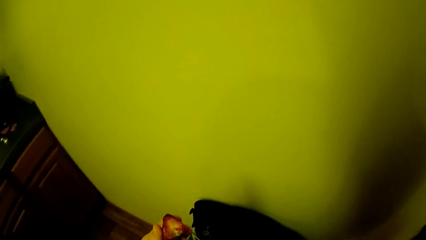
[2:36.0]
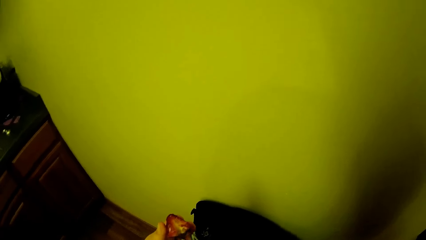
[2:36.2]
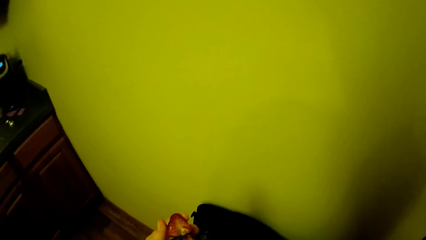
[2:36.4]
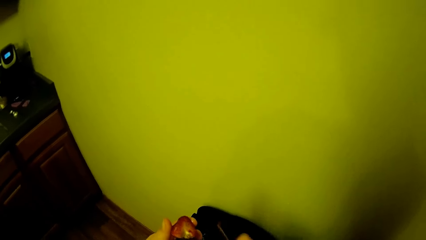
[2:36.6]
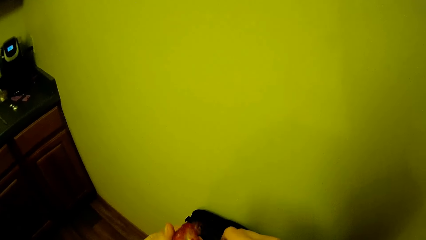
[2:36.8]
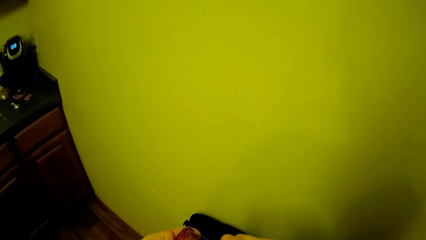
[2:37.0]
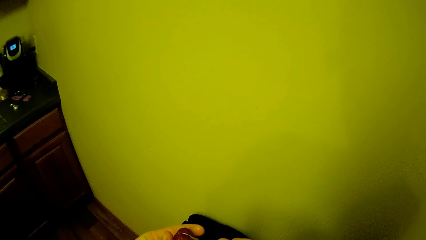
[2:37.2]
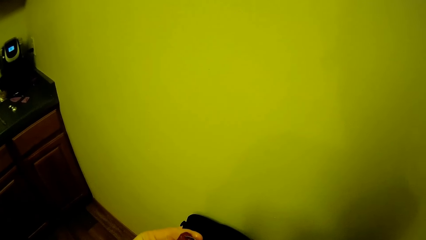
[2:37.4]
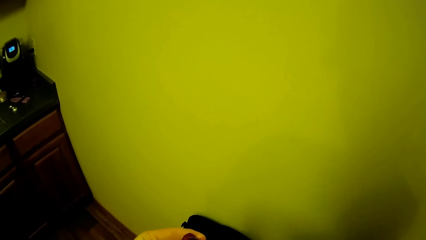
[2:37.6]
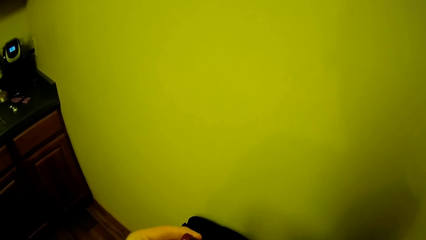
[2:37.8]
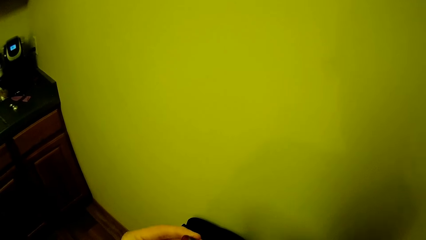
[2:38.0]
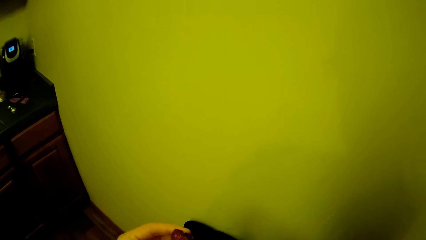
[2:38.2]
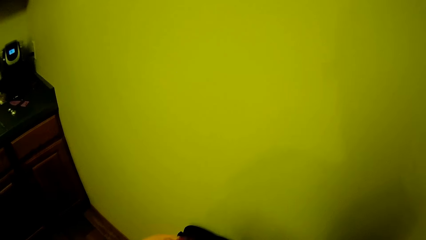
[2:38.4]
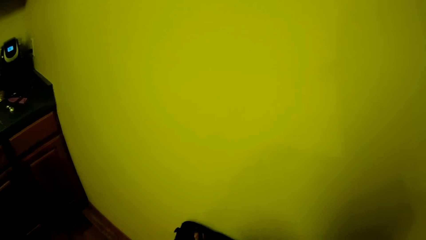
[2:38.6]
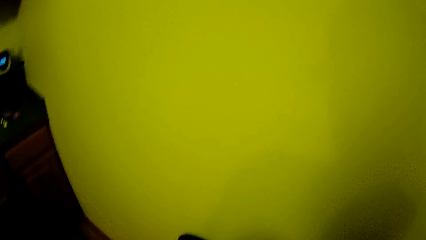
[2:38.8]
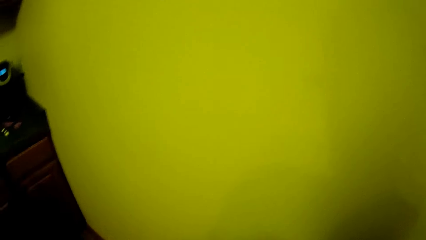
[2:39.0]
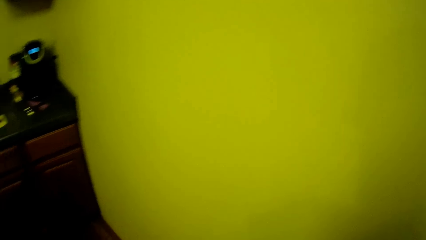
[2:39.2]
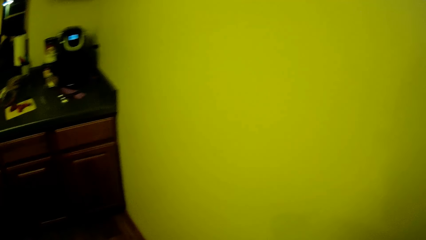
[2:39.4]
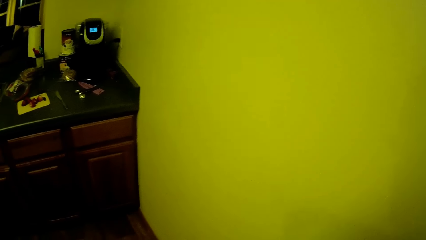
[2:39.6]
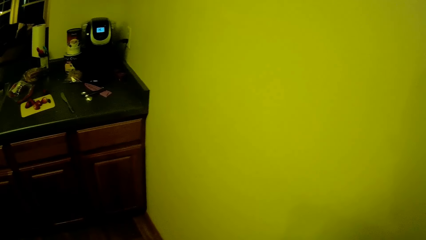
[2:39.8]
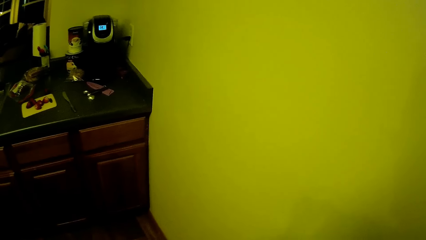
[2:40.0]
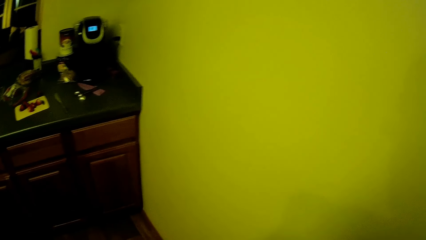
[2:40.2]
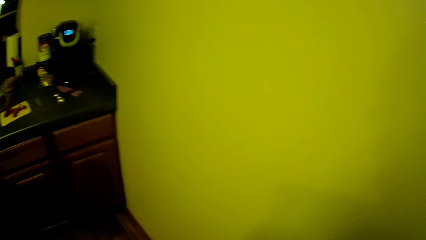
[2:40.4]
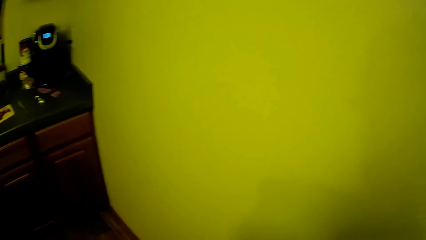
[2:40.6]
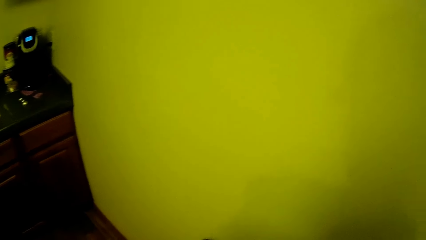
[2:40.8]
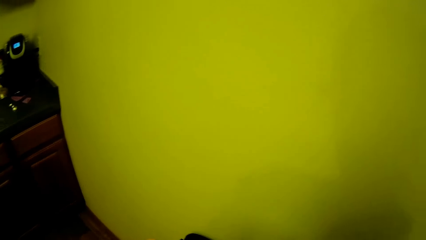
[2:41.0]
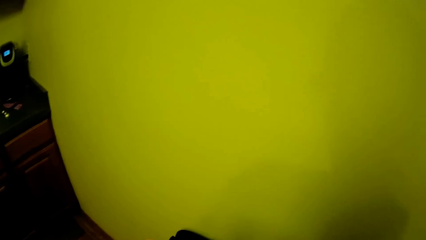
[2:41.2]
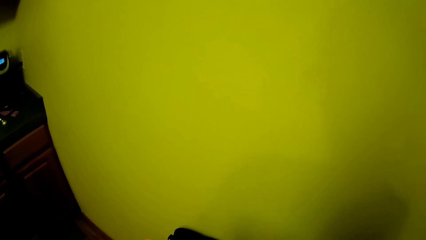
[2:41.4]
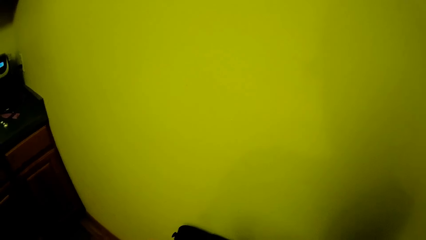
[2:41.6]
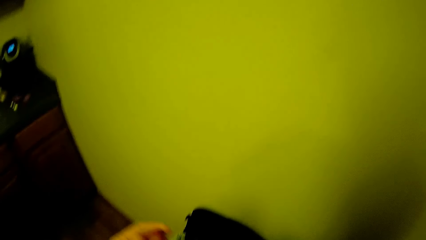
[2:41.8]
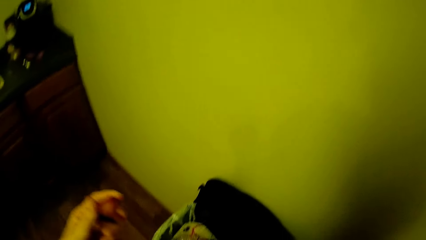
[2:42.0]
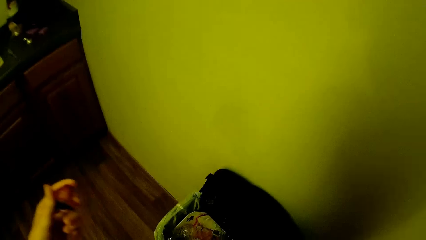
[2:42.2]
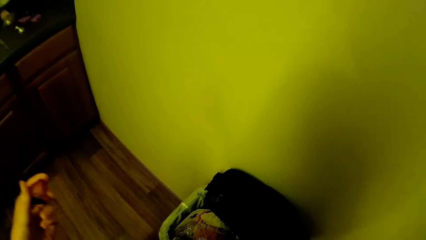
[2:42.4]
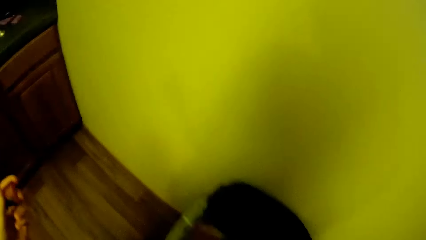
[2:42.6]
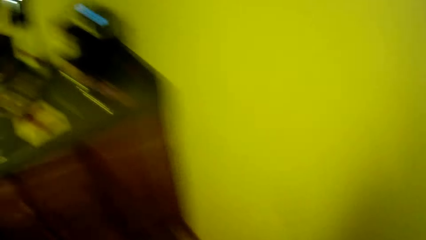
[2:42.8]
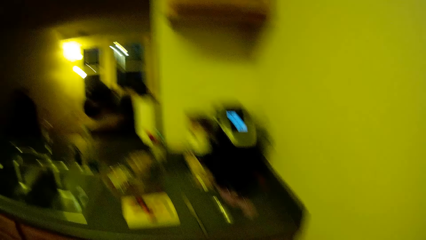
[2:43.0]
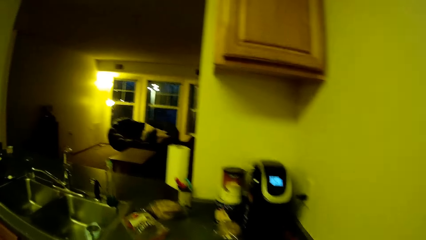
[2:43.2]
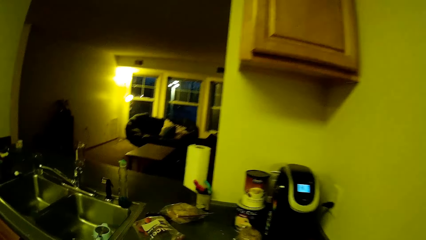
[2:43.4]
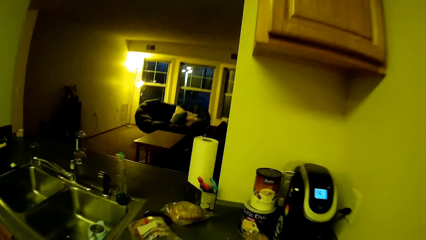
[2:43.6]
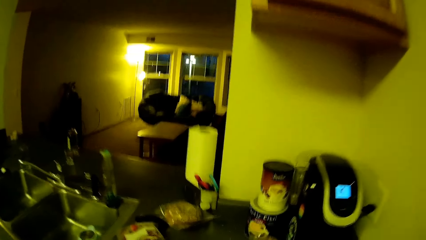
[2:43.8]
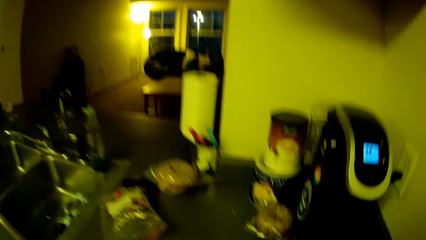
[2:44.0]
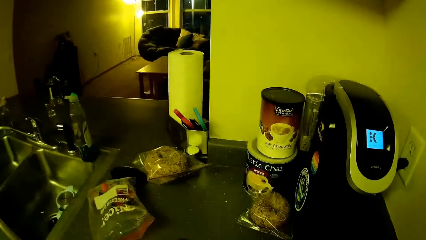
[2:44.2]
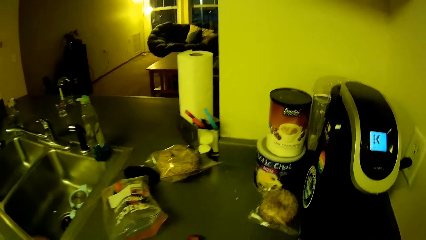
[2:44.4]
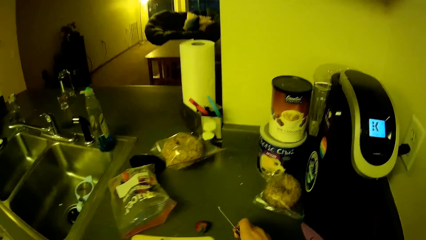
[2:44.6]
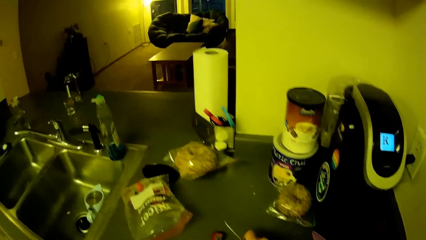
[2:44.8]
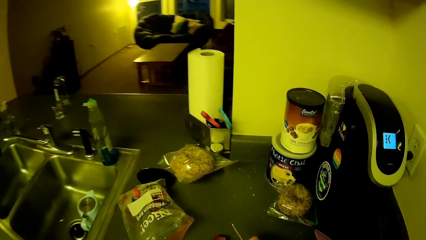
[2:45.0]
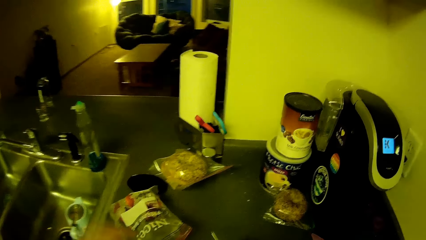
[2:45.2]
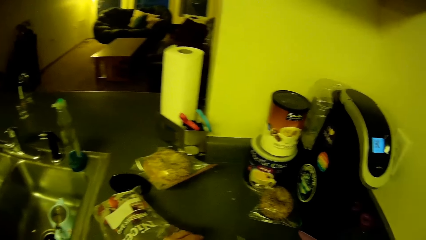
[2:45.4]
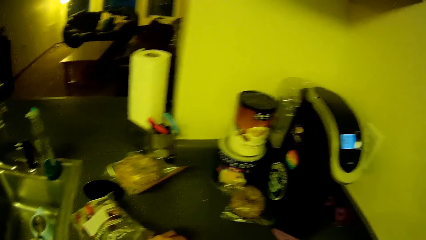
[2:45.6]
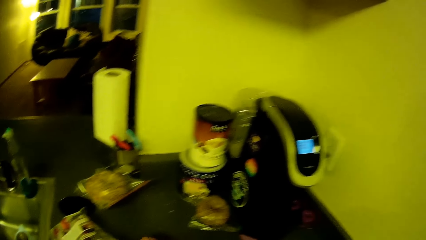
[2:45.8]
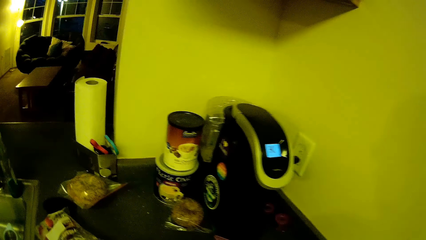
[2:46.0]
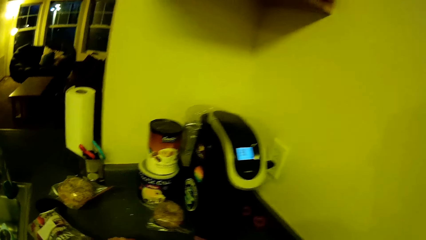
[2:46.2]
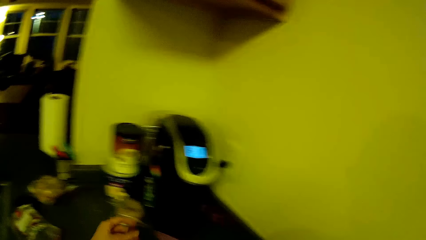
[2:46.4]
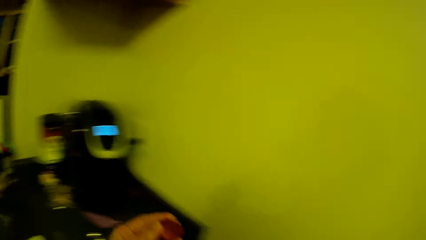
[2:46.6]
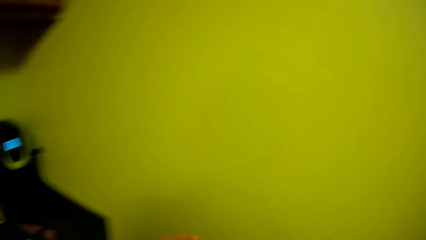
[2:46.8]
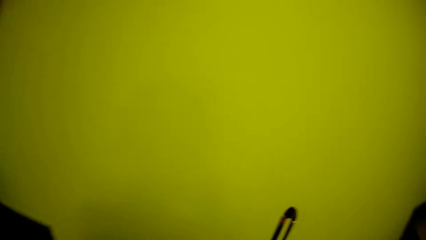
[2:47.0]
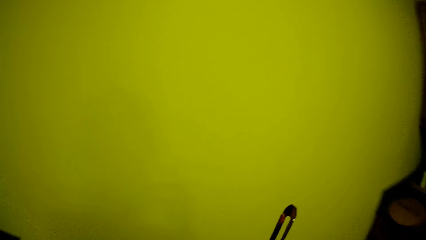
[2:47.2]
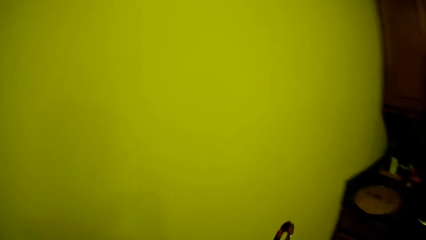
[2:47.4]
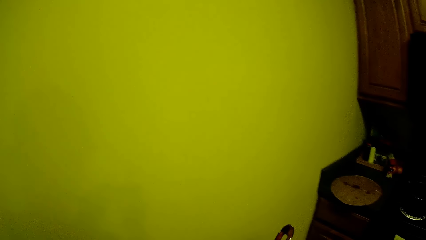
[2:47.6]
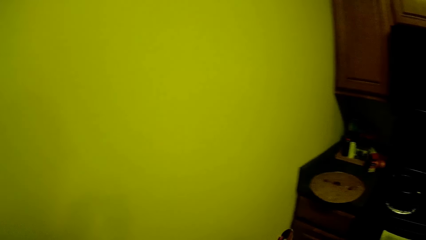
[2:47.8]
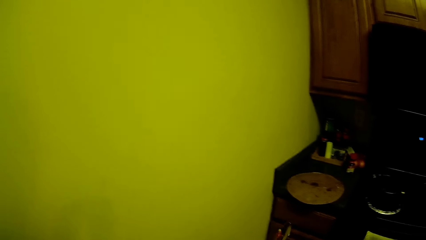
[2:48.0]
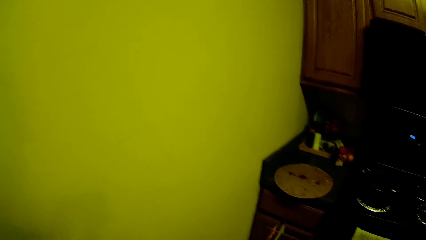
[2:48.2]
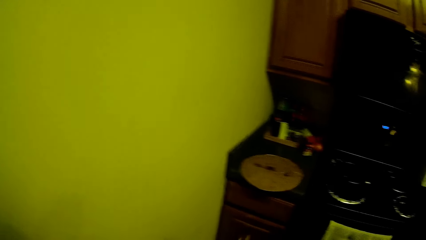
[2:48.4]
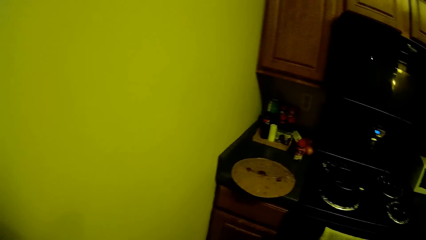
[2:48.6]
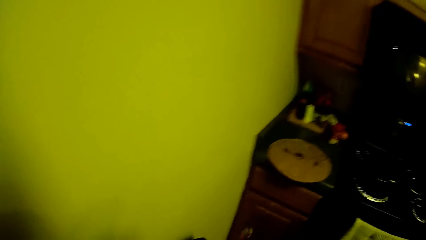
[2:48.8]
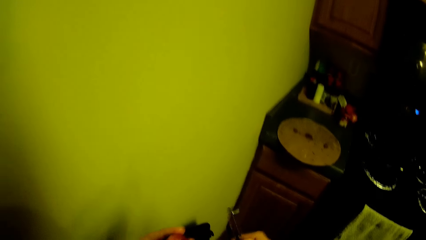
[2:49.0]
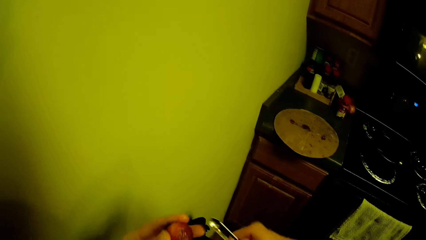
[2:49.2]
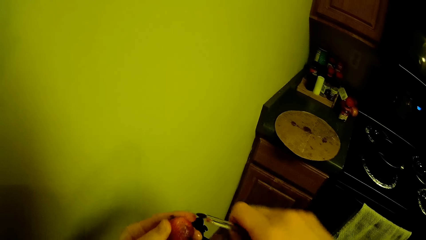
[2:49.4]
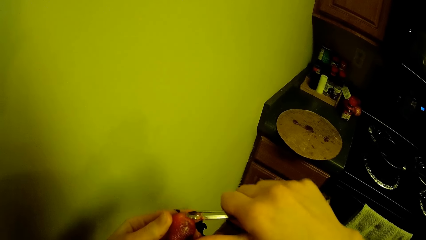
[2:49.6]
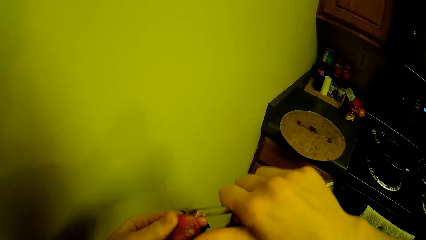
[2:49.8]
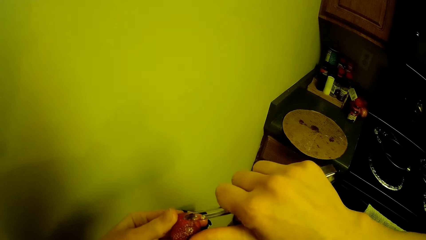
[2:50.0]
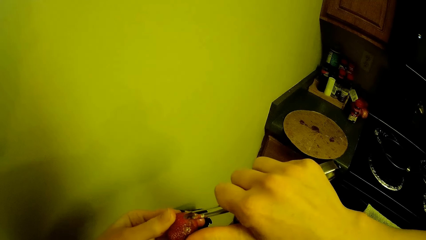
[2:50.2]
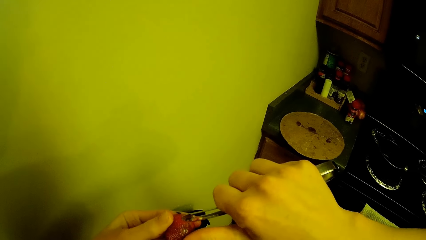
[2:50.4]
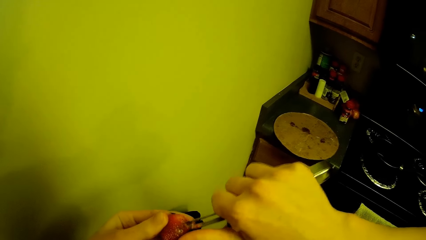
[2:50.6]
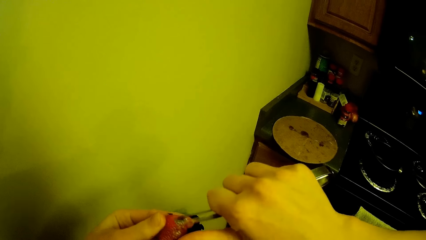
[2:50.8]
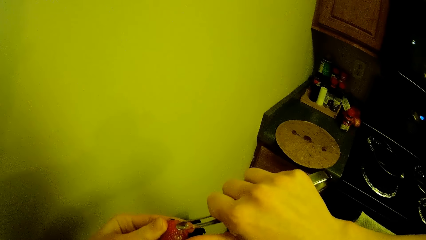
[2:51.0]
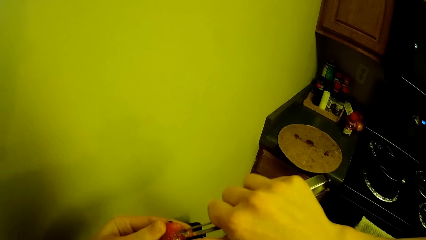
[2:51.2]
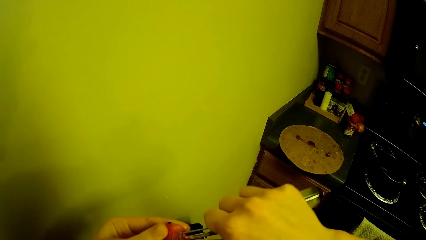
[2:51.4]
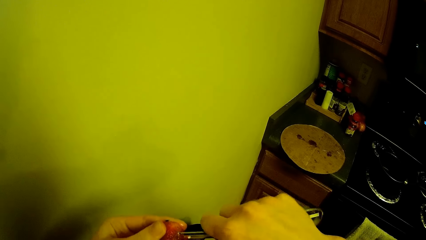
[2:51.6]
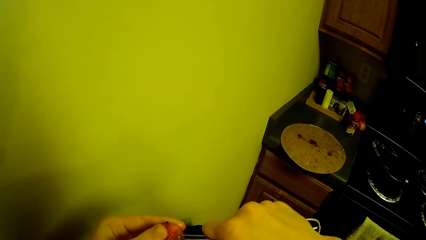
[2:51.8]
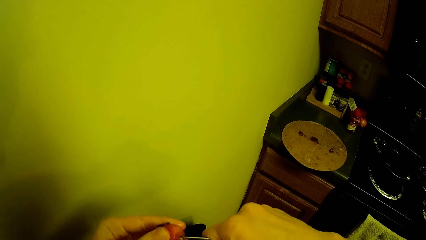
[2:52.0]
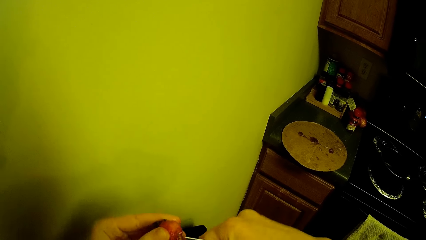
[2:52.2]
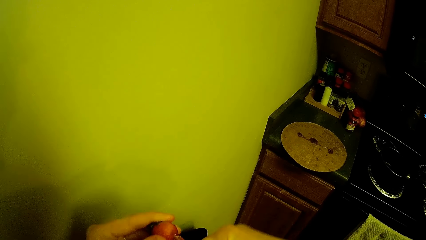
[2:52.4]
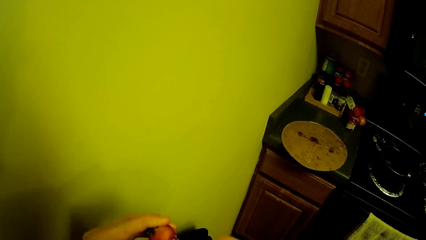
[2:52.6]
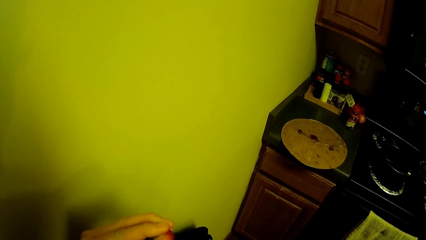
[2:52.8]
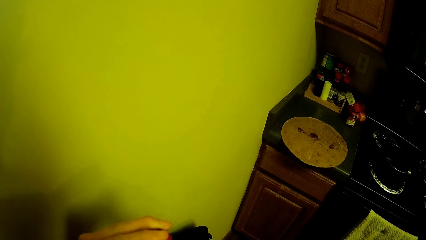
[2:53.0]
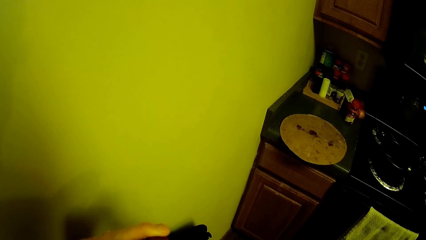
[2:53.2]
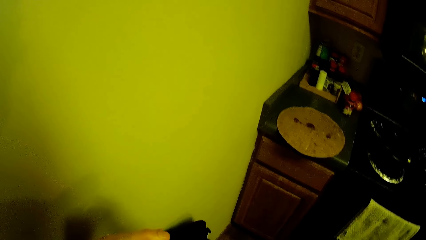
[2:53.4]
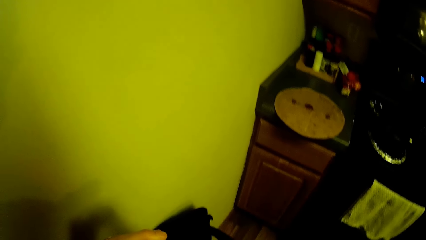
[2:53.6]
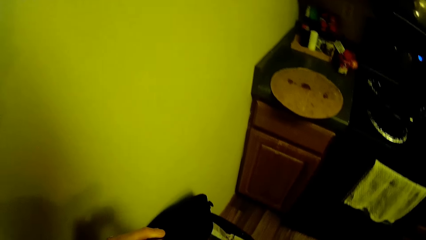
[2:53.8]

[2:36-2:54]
The camera wearer walks to the countertop. They pick a strawberry. They turn around. They walk to the bin. They peel the strawberry with the fruit peeler. They remove the spoilt part of the strawberry.
